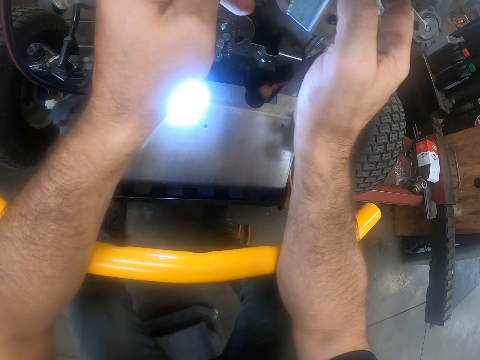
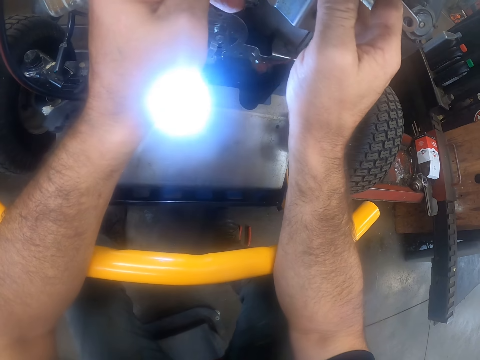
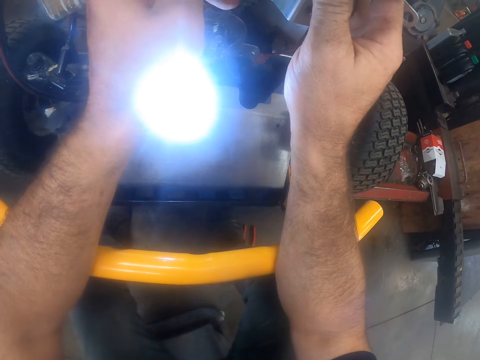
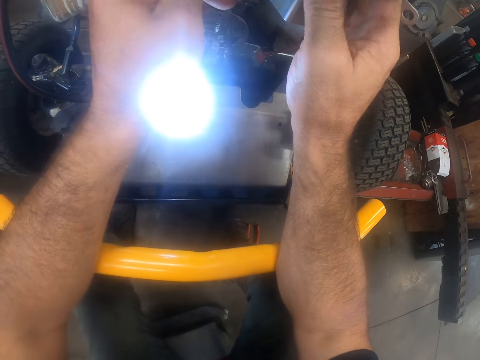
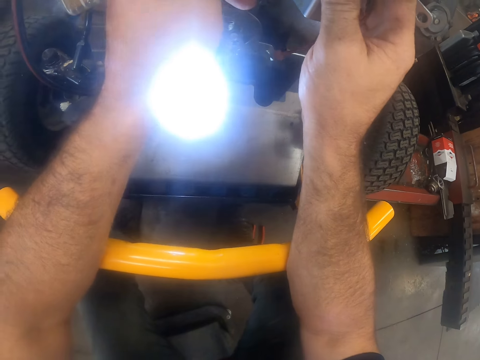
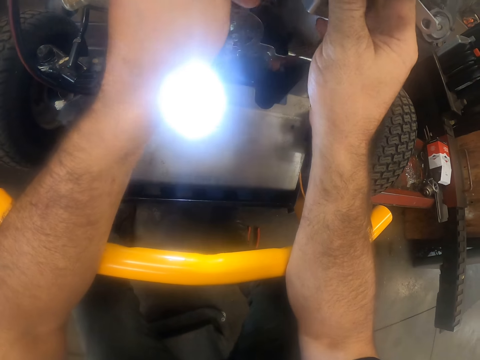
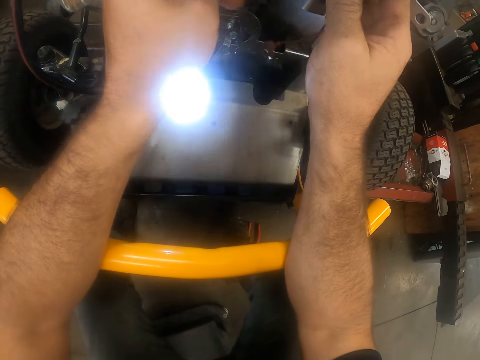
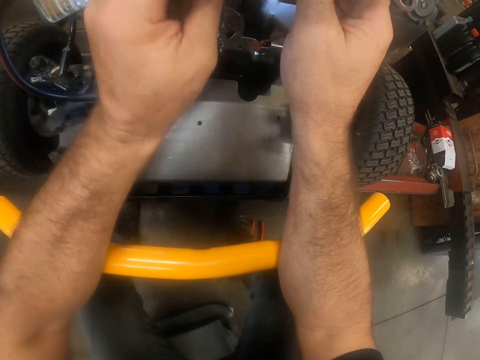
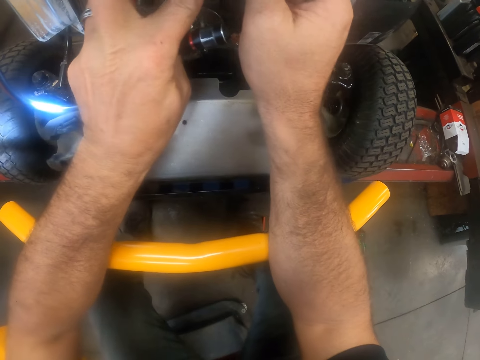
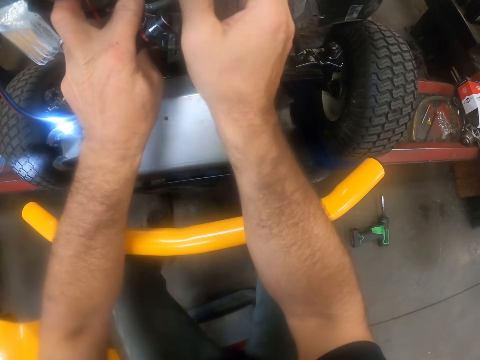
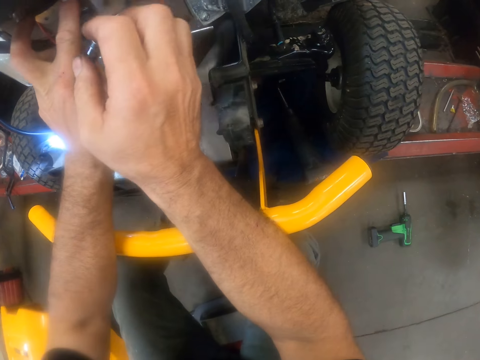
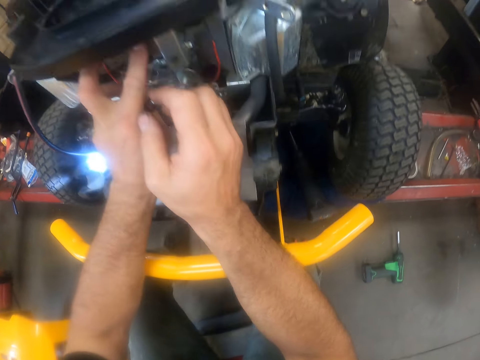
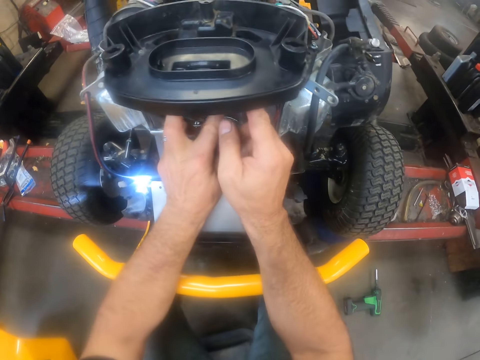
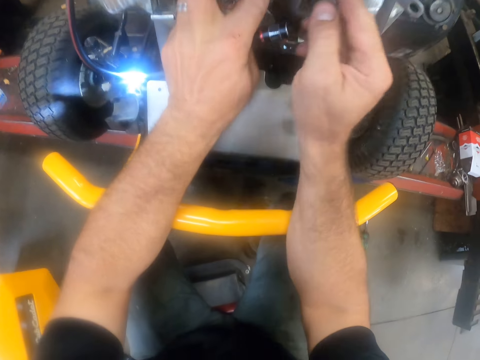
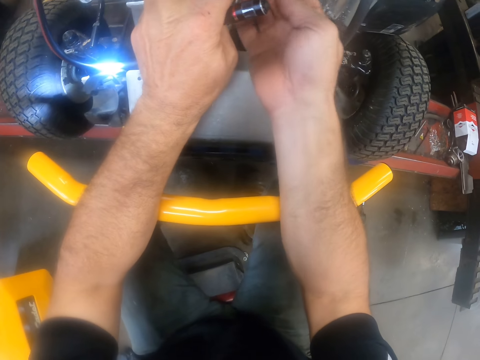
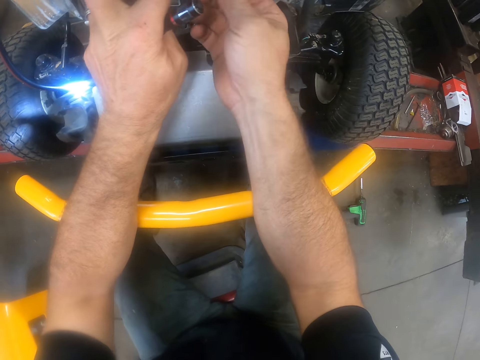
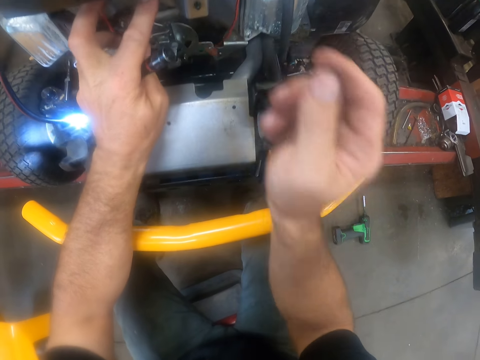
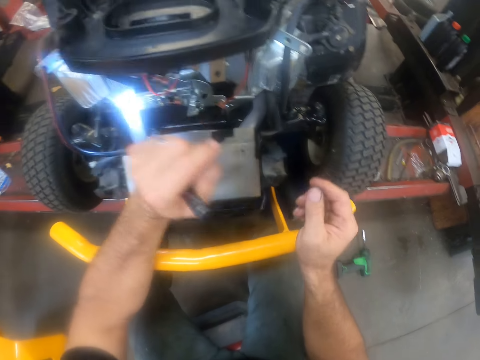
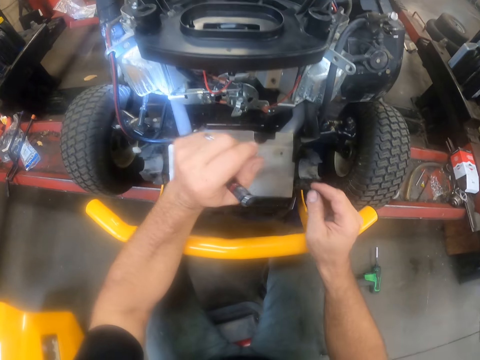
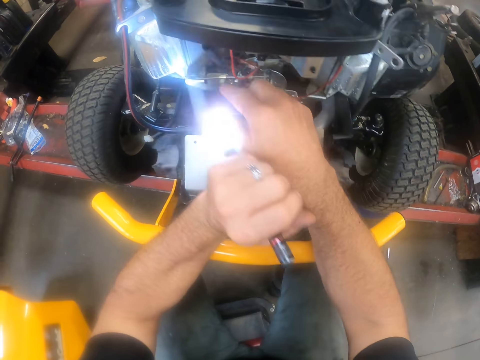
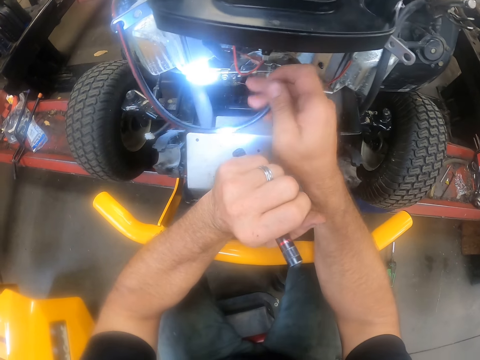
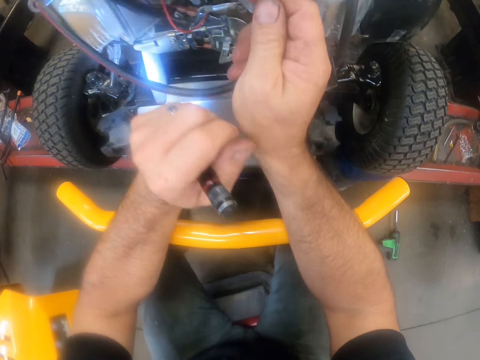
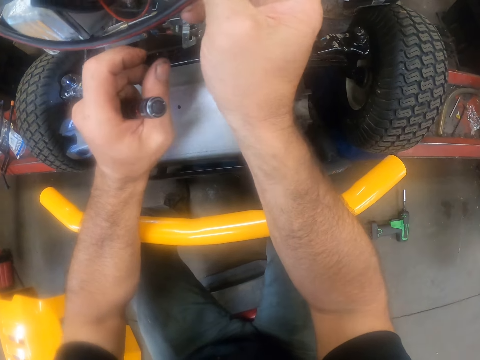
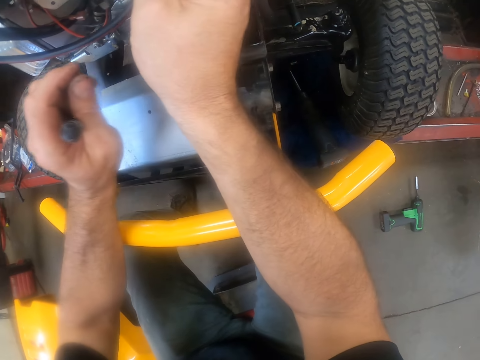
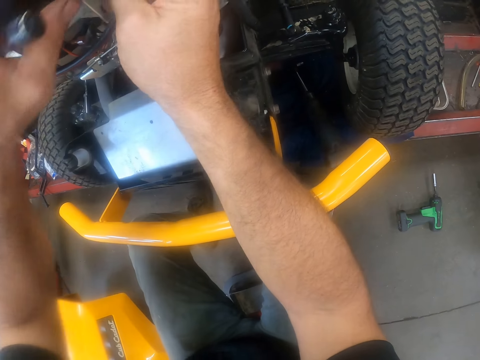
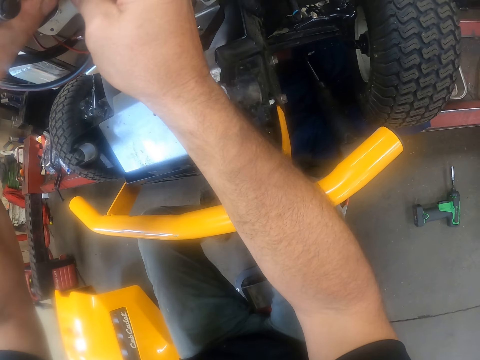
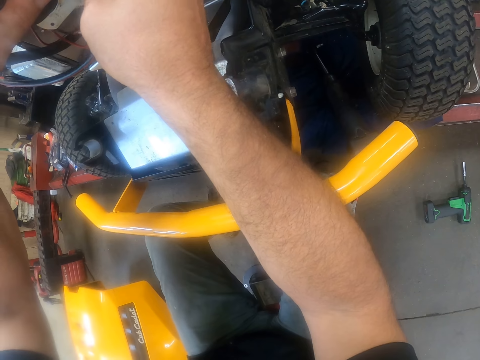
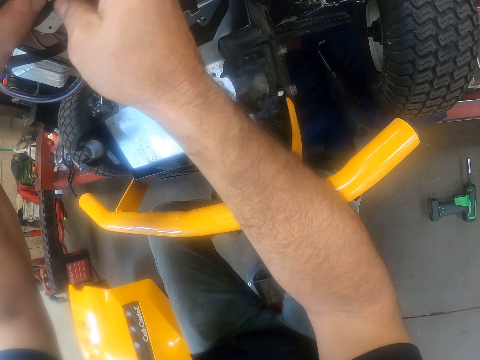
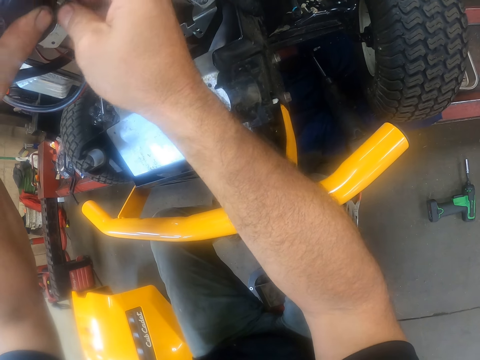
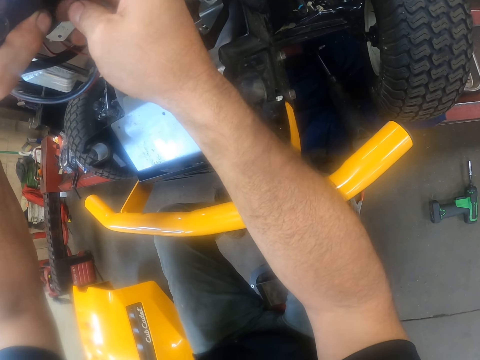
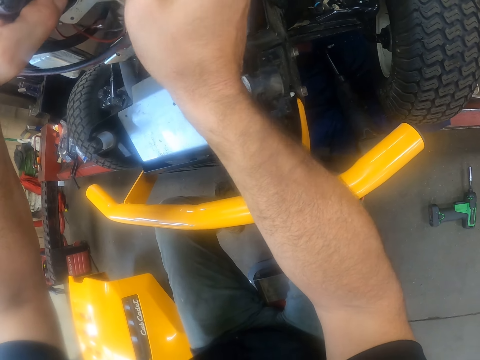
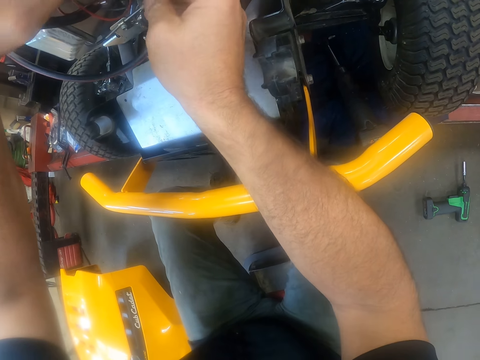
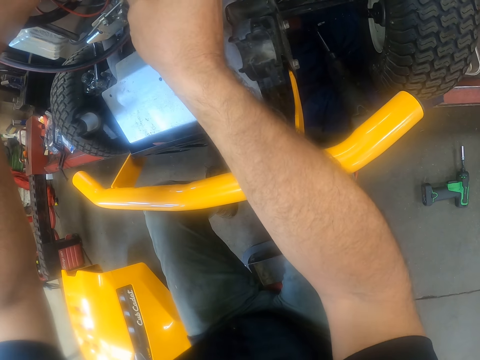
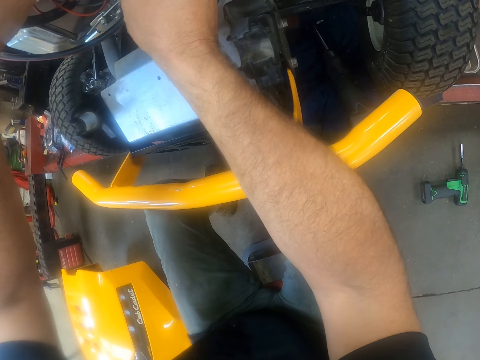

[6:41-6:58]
The camera wearer plugs the first cable into the deck cover of the carburettor. They take the cable.

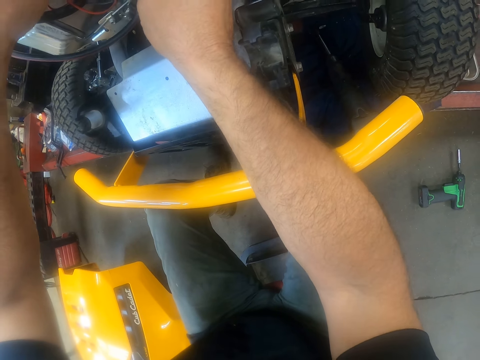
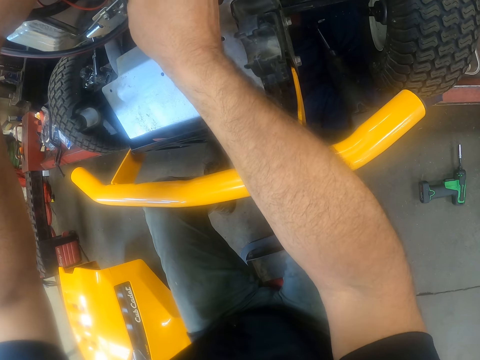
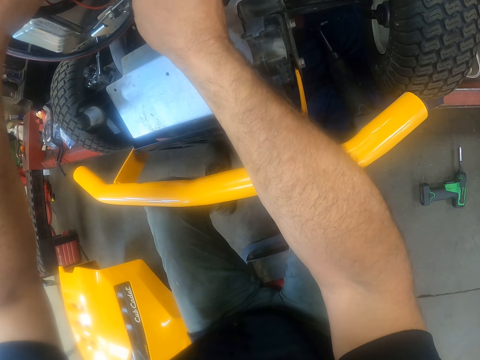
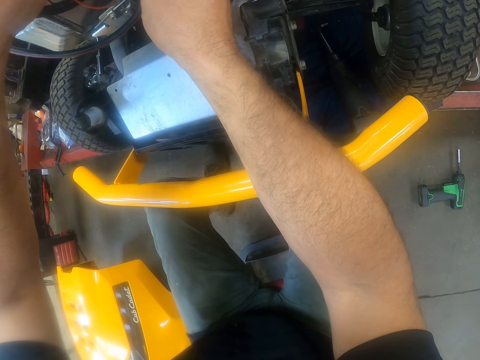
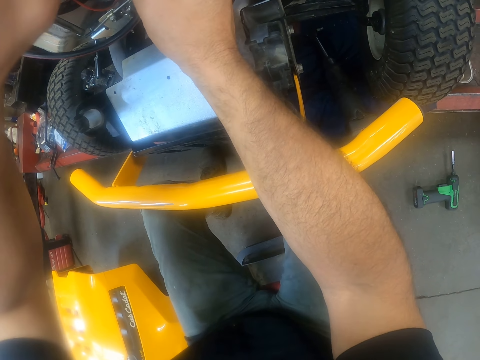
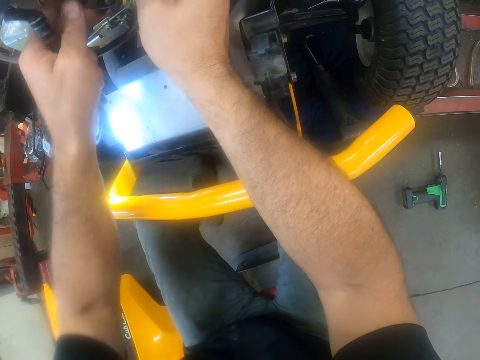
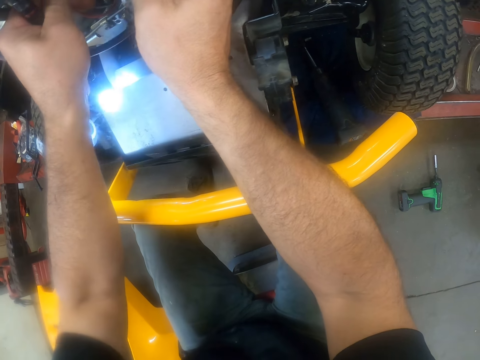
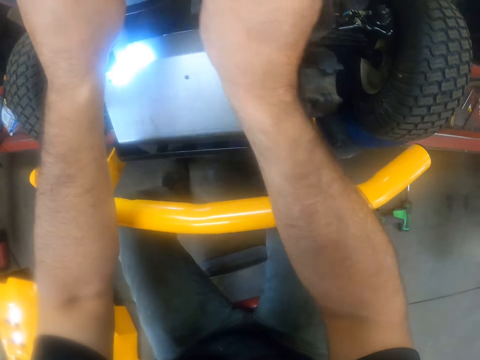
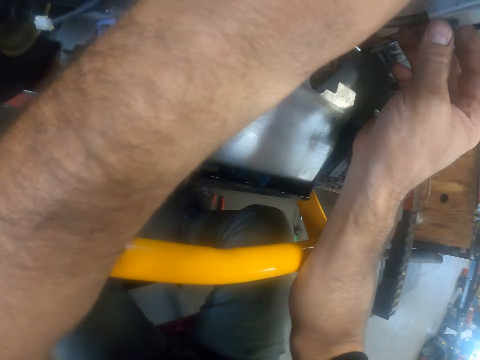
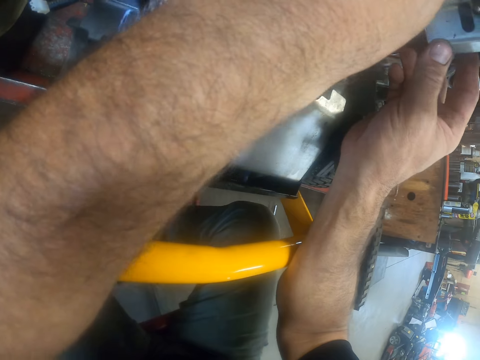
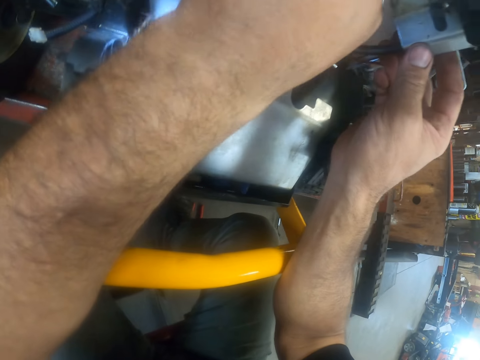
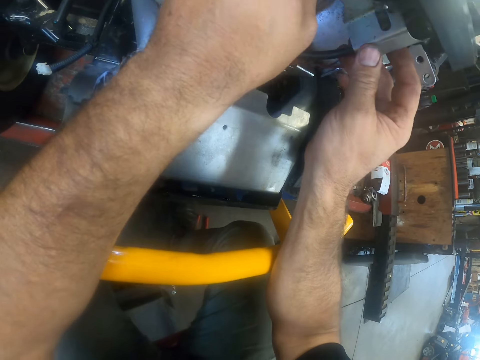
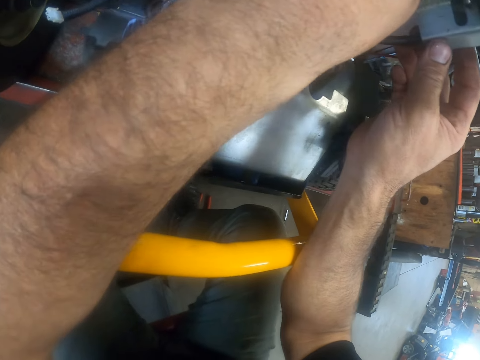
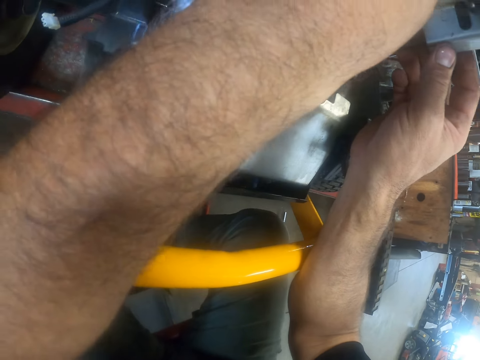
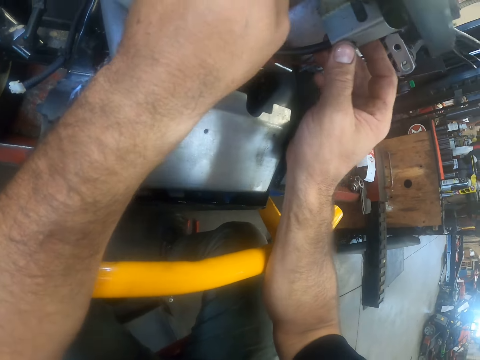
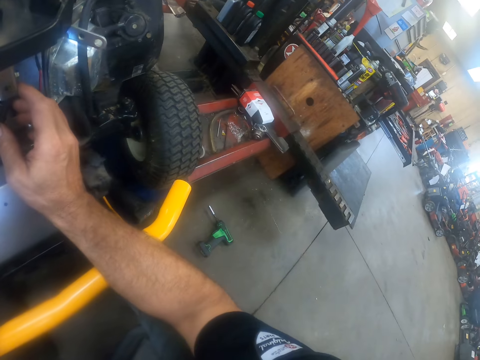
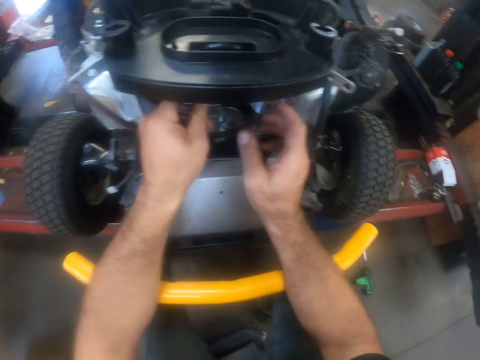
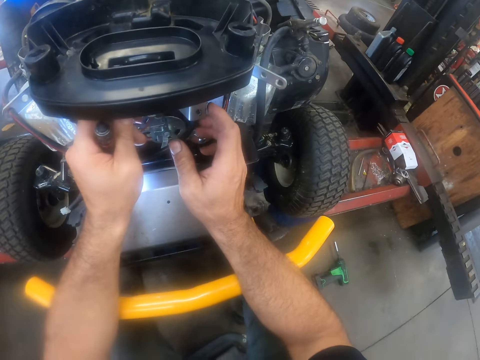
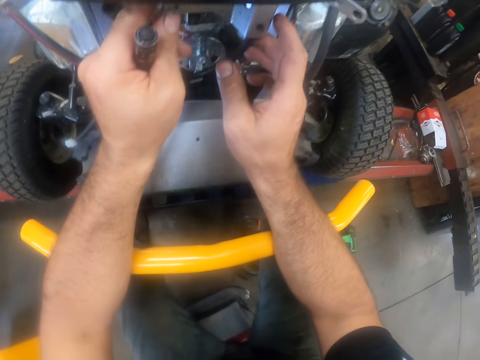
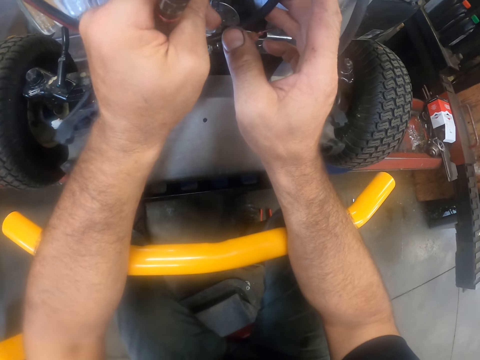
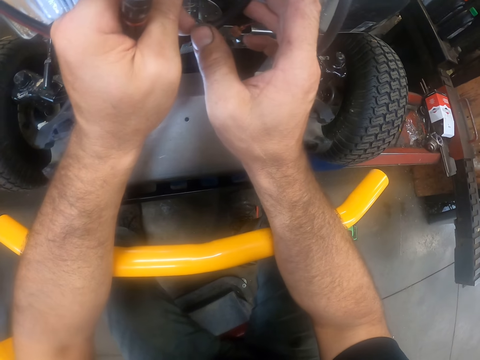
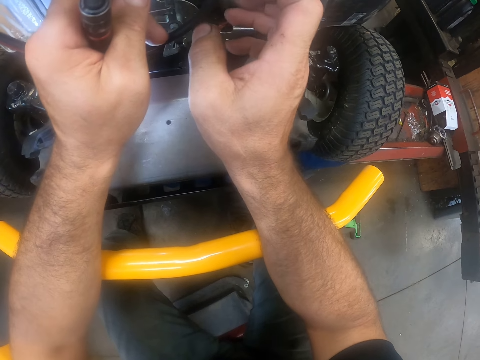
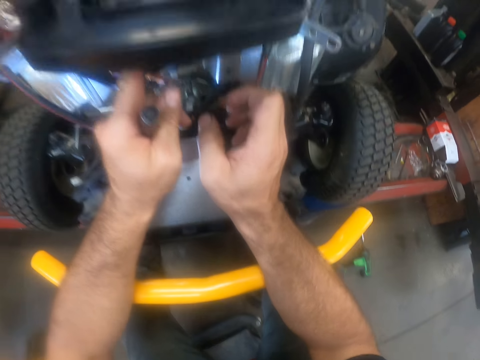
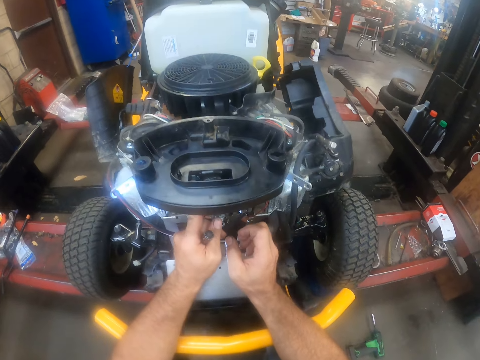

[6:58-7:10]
The camera wearer examines the carburettor area of the lawn mower.
